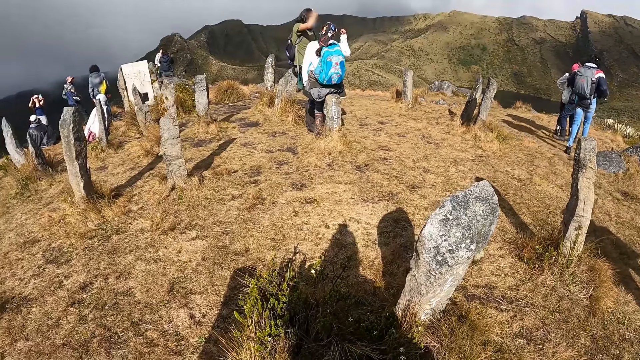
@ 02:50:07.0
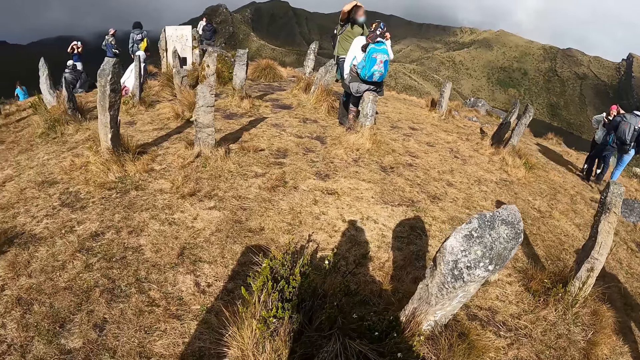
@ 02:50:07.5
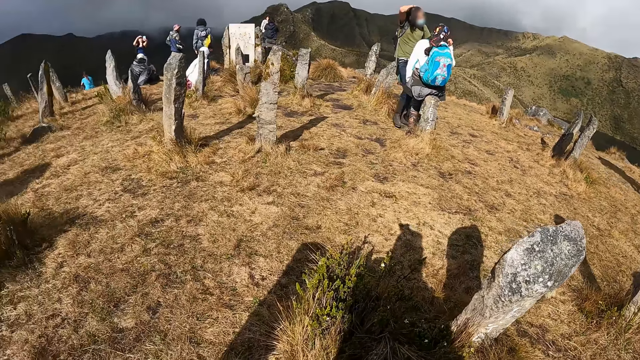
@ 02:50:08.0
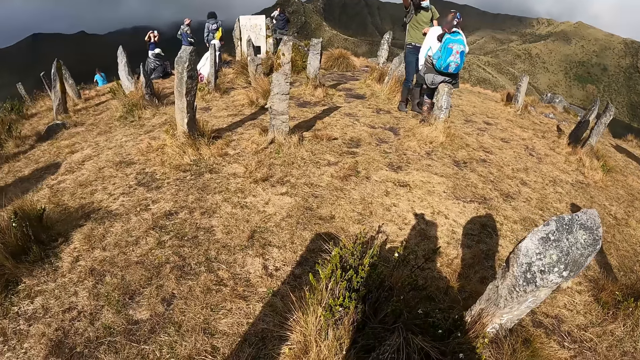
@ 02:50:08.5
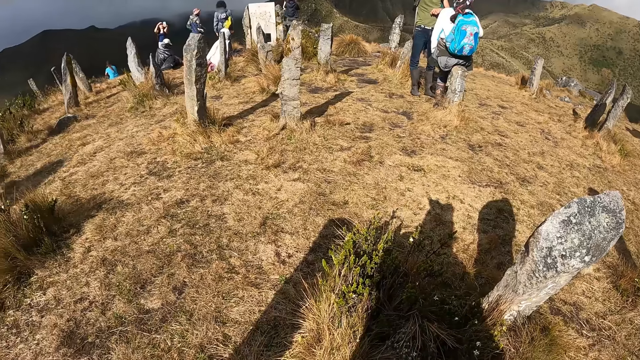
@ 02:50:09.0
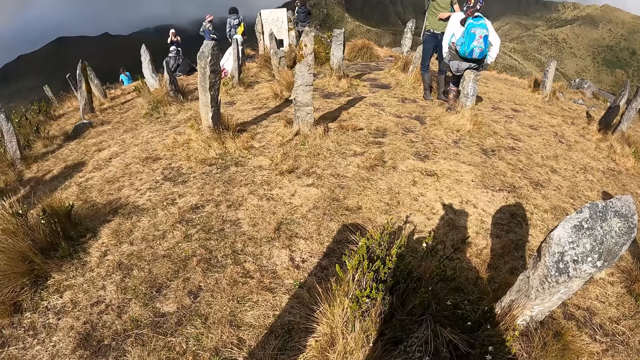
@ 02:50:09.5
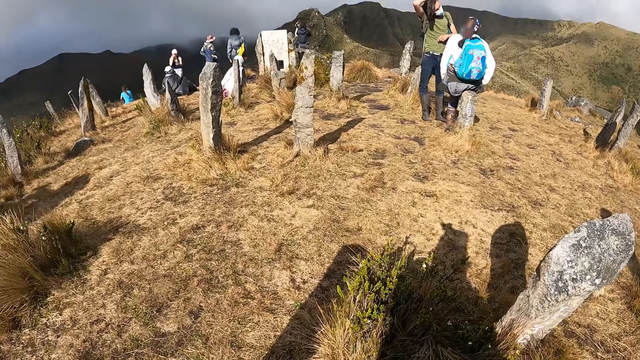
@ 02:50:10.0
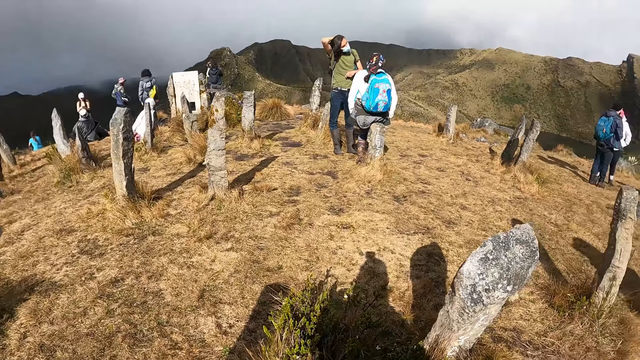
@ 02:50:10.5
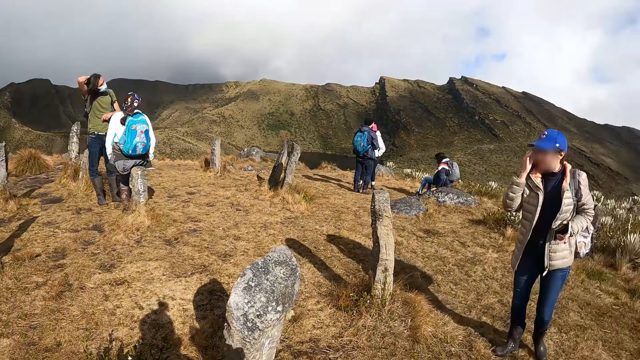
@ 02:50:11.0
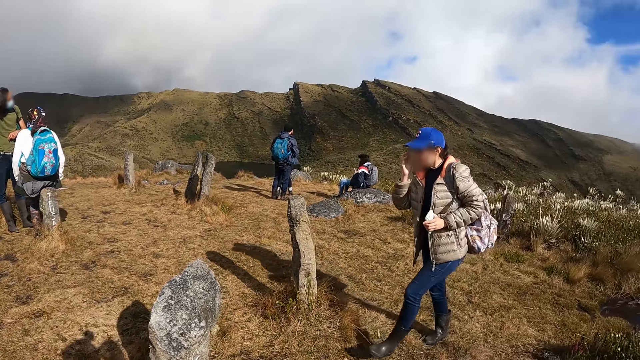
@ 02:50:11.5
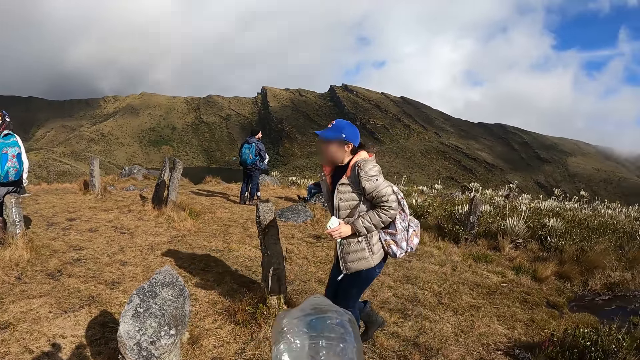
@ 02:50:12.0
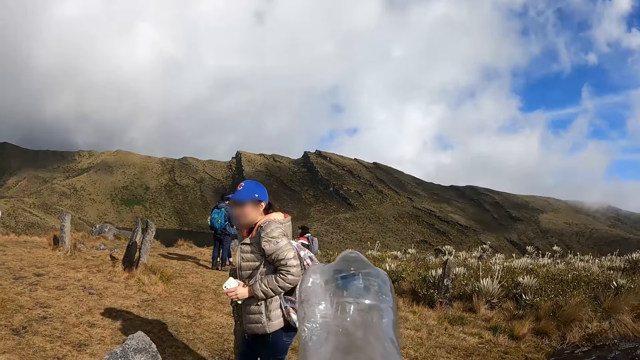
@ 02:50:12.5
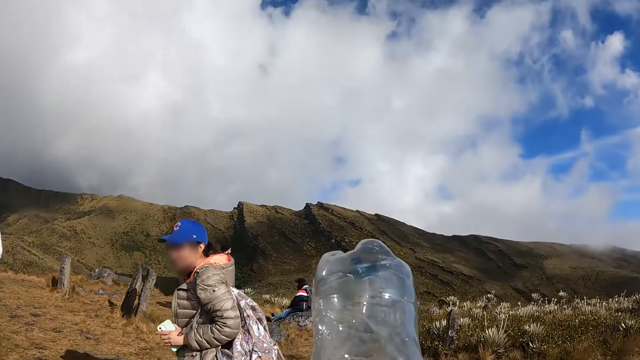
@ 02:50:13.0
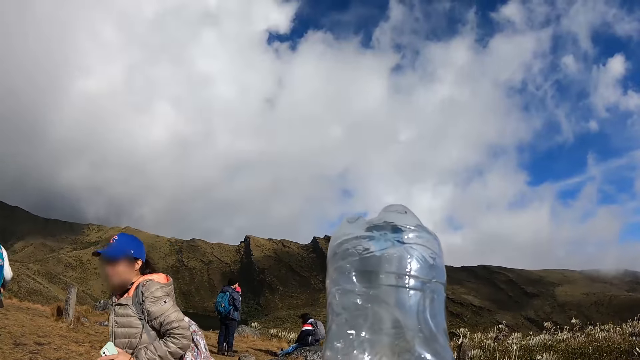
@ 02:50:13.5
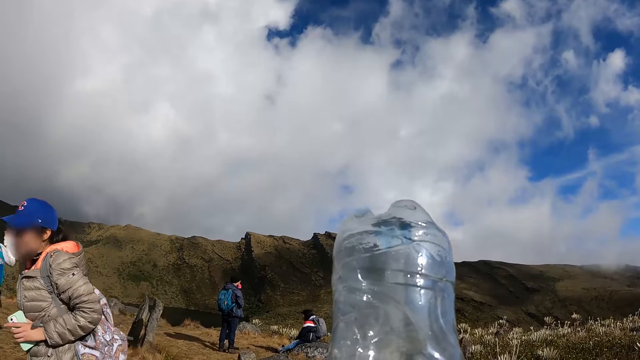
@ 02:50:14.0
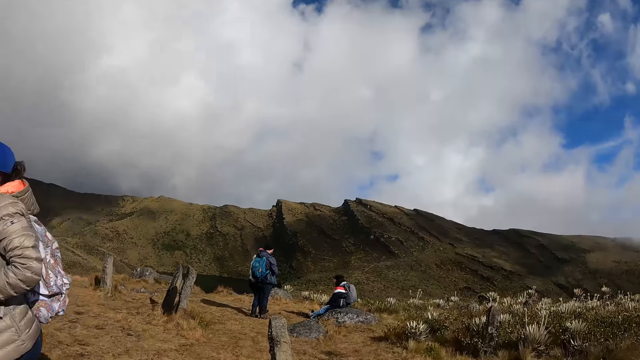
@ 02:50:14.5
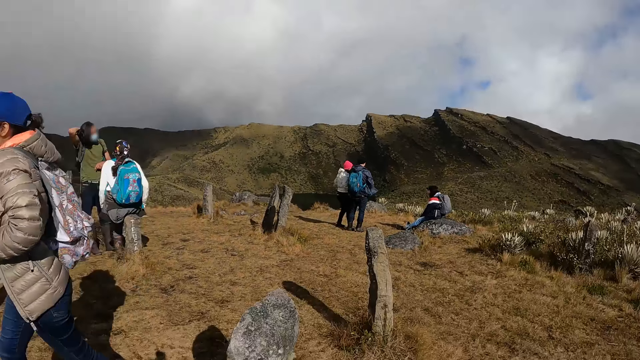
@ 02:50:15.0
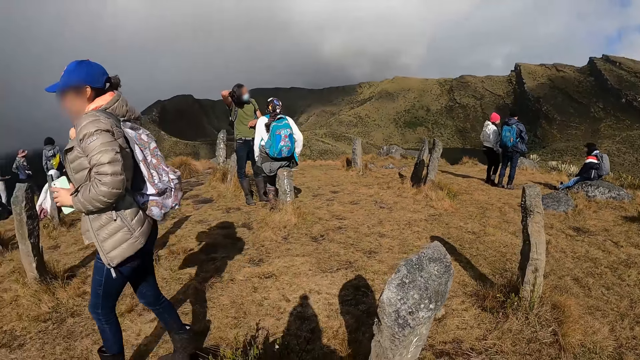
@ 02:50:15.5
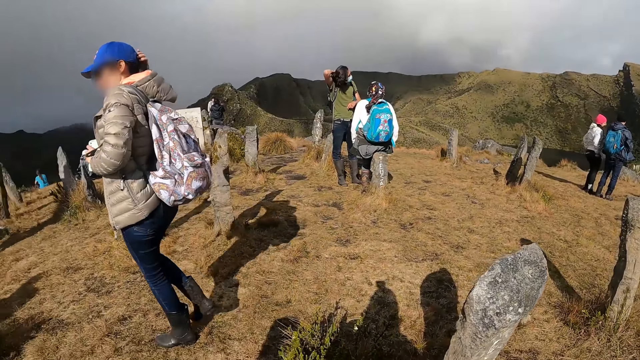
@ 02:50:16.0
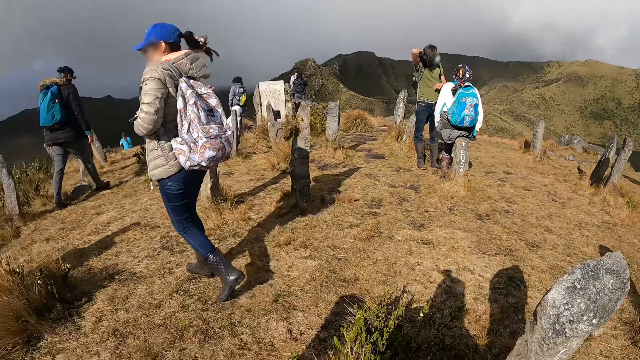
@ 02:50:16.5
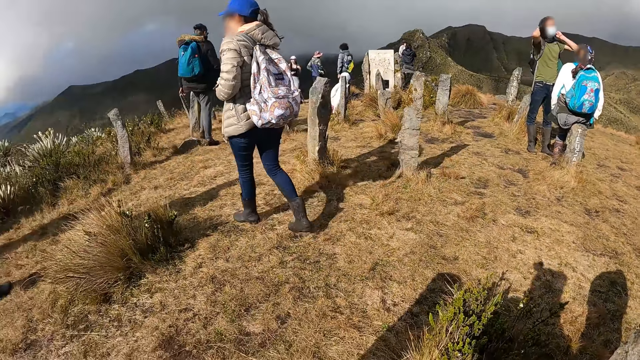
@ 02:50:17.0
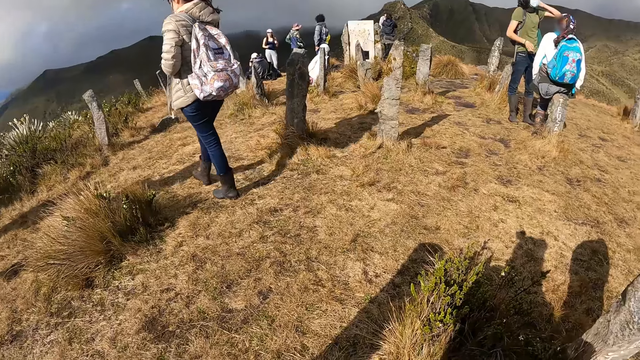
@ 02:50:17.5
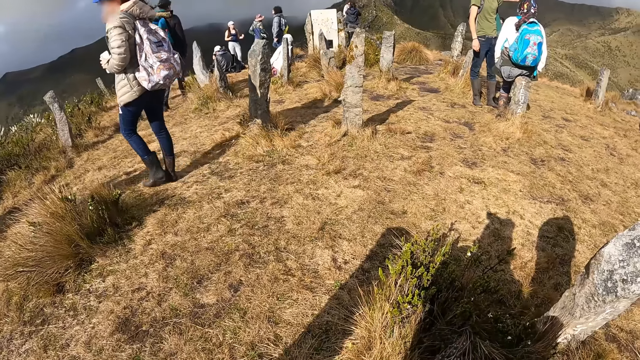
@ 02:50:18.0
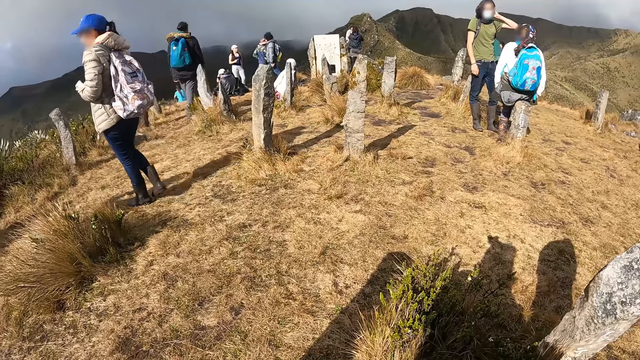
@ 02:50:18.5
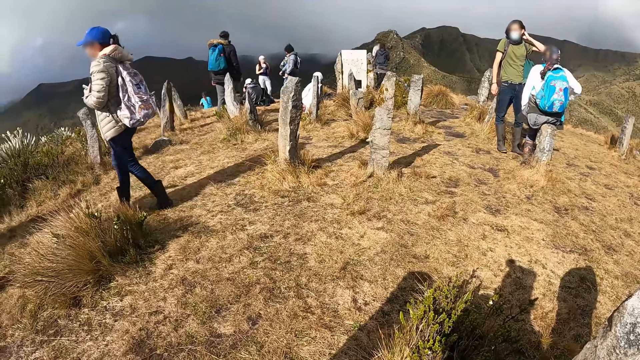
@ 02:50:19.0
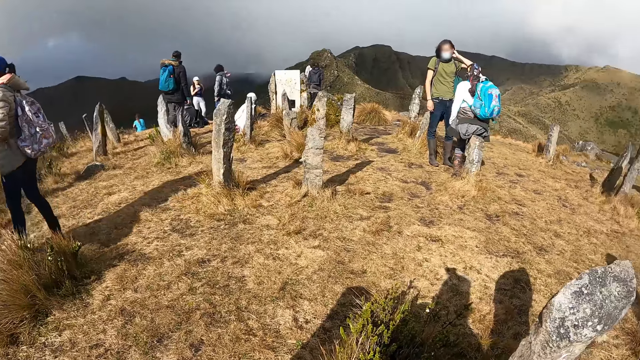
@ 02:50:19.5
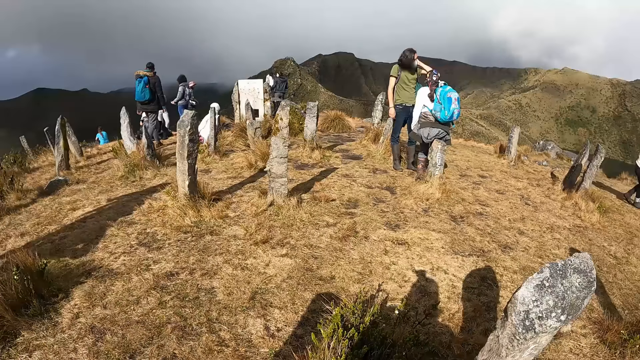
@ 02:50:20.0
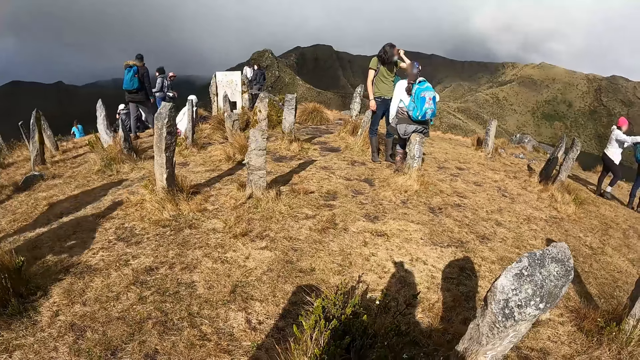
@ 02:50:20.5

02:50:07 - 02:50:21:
The camera wearer turns around the hill. They look at a woman. They drink water. They look at the people. They look around the mountain.

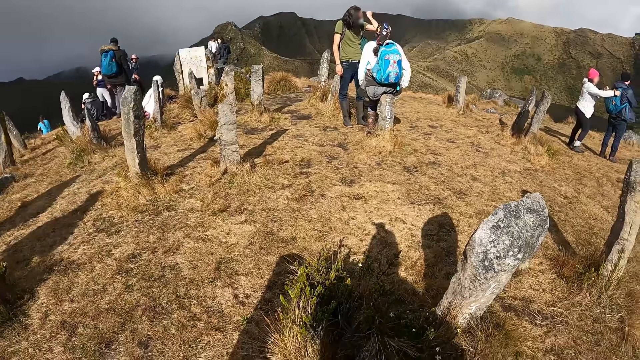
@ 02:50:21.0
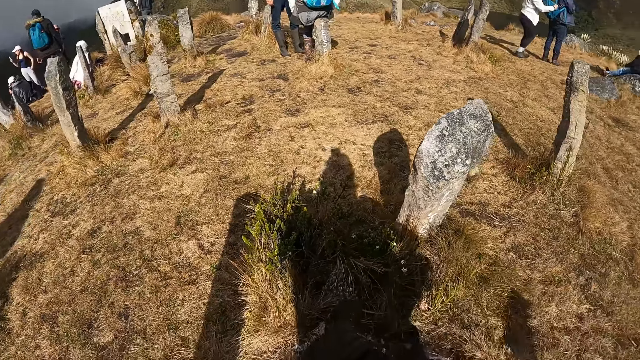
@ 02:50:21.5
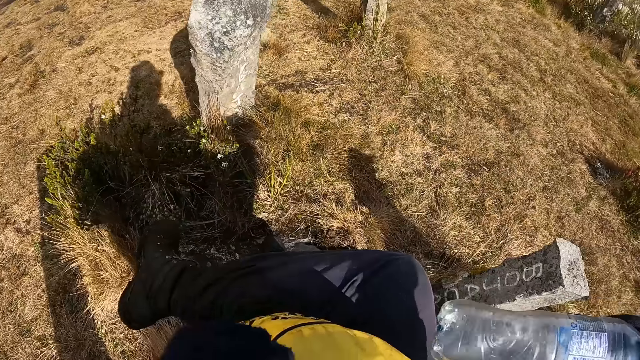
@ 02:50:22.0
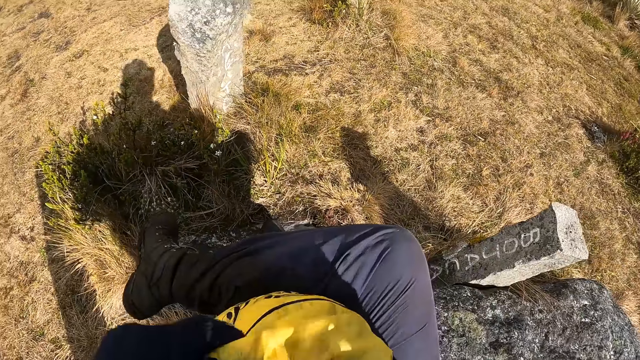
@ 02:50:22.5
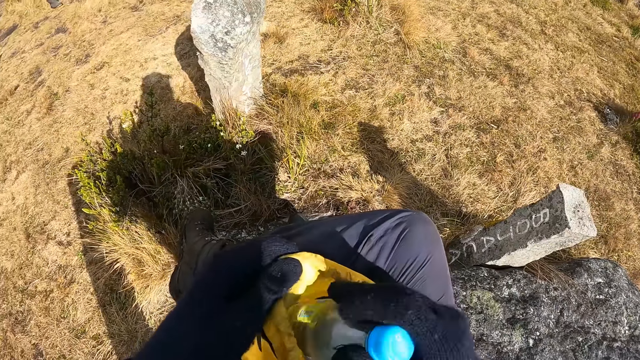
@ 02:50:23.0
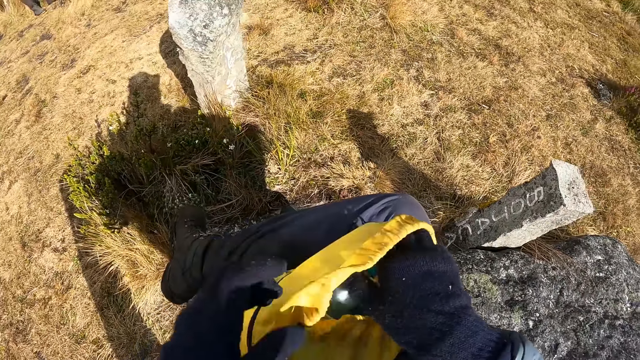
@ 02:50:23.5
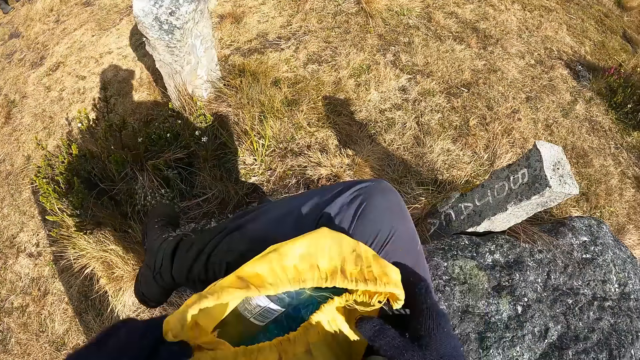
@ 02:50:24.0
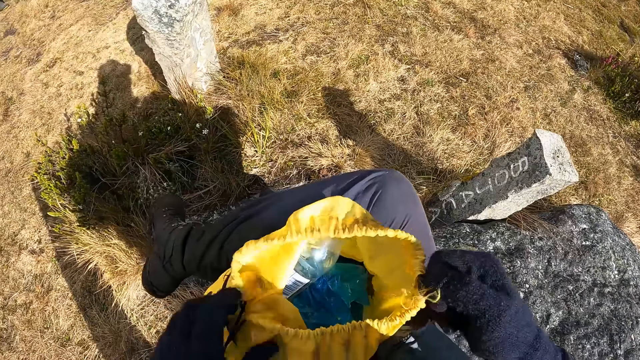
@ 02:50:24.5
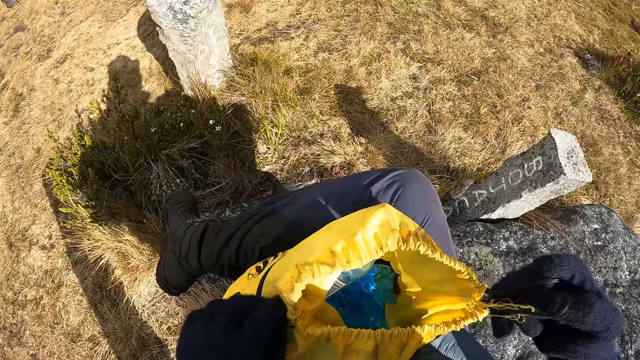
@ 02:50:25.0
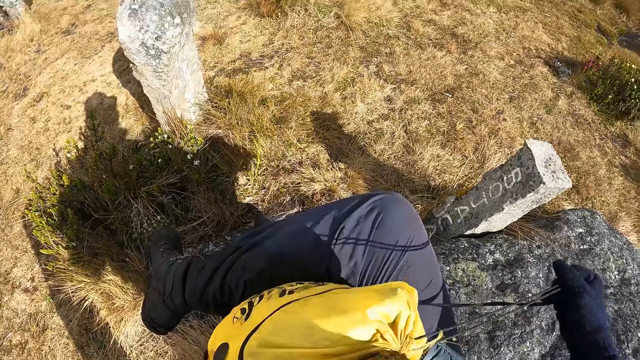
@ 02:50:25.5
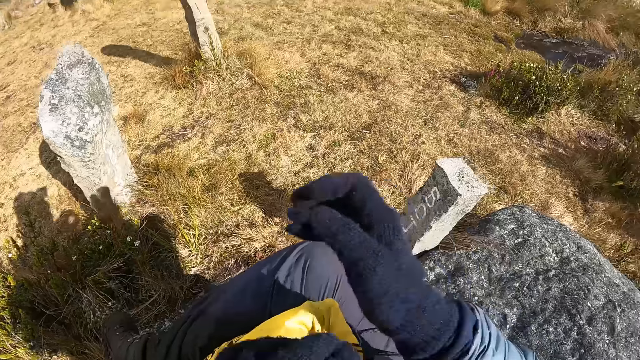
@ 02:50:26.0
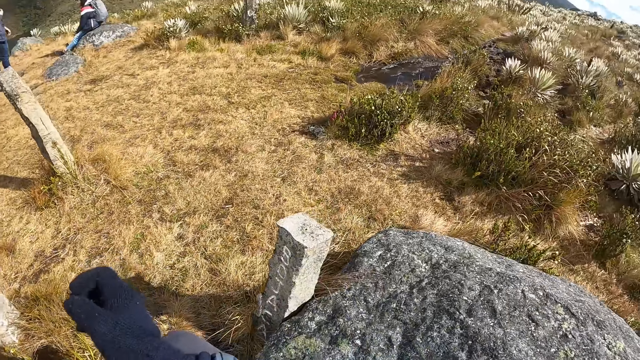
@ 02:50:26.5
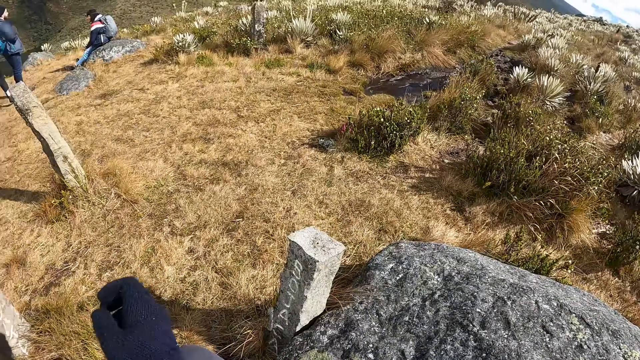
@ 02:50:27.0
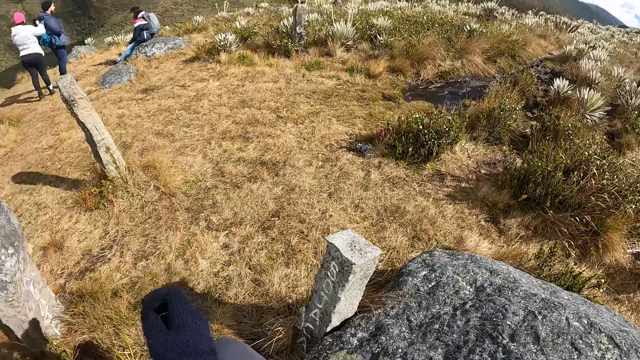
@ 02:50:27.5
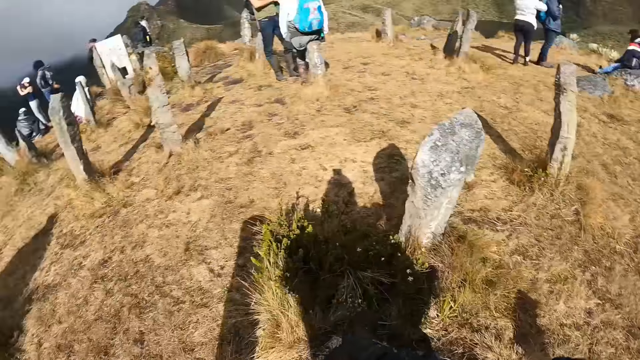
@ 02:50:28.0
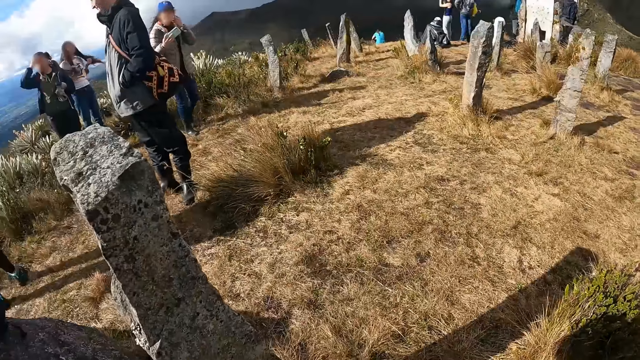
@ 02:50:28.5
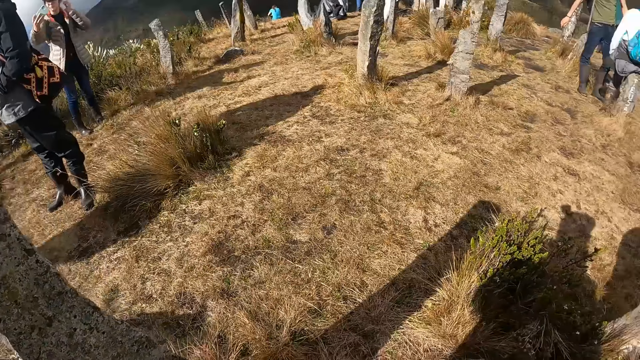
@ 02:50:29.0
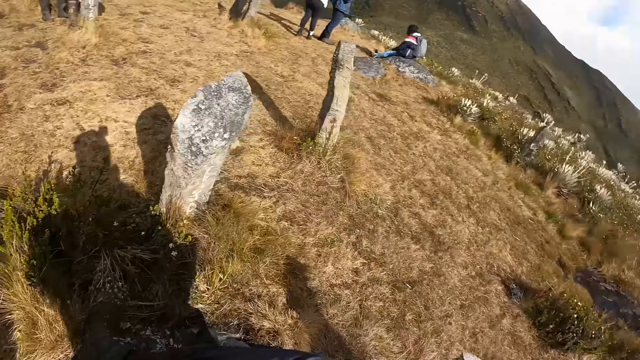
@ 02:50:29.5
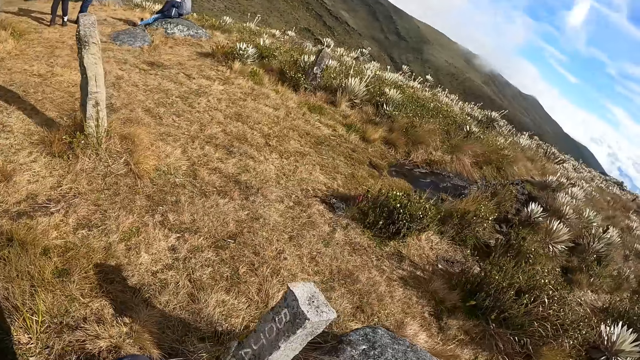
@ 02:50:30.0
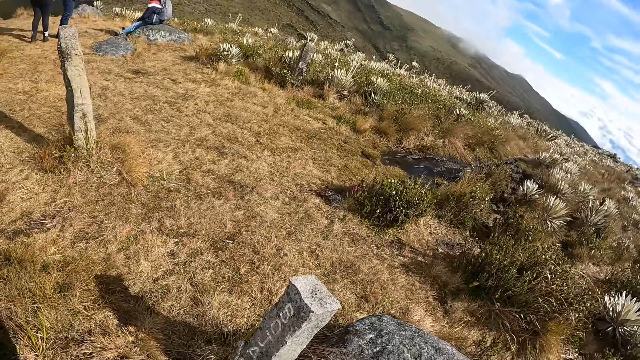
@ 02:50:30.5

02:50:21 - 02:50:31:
The camera wearer puts the water bottle in the rescue bag. They close the bag. They look around the hill and turn around the hill.
